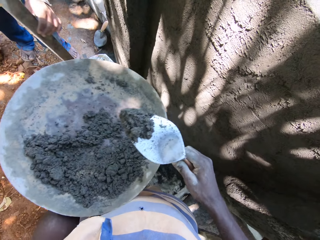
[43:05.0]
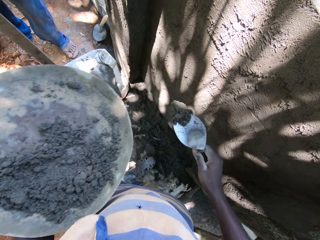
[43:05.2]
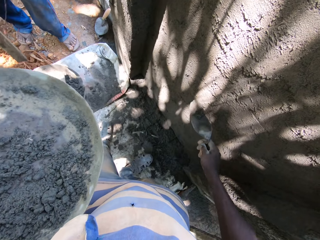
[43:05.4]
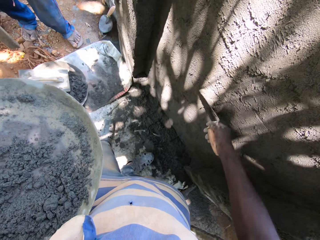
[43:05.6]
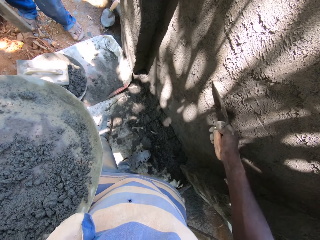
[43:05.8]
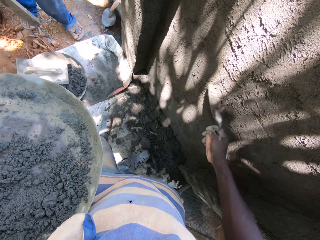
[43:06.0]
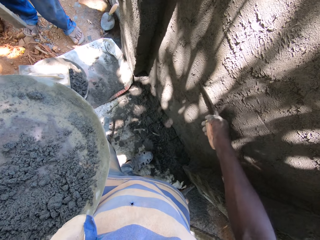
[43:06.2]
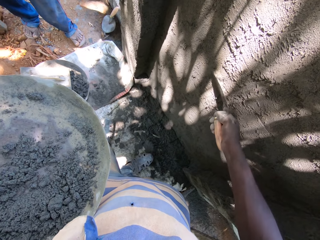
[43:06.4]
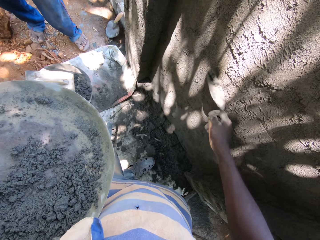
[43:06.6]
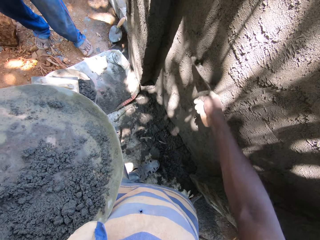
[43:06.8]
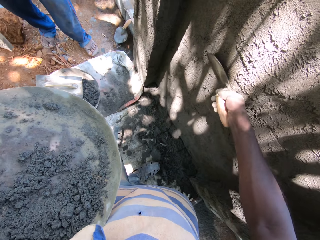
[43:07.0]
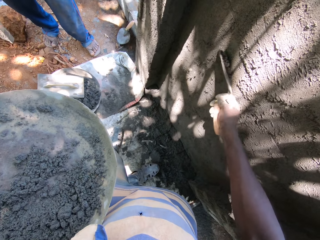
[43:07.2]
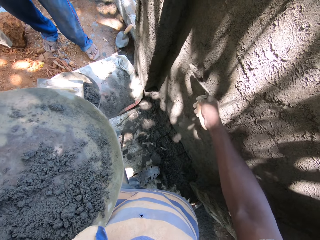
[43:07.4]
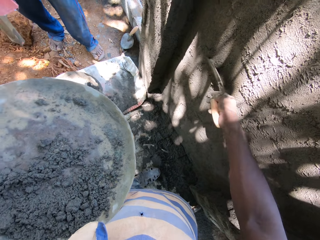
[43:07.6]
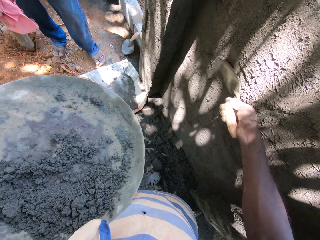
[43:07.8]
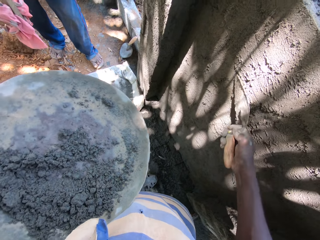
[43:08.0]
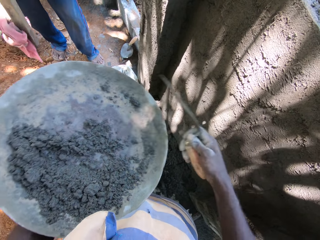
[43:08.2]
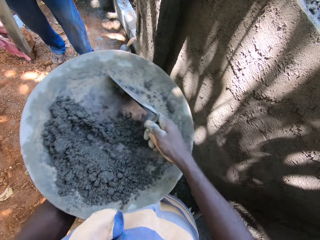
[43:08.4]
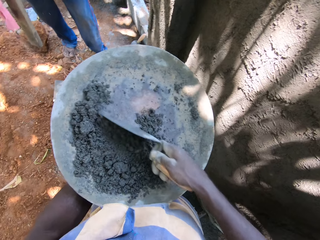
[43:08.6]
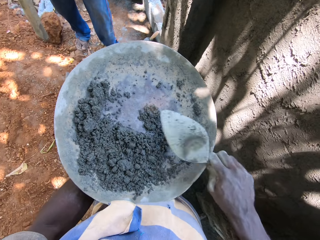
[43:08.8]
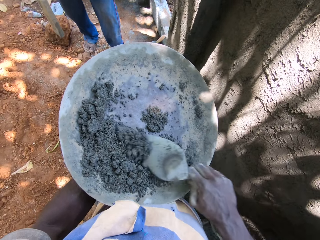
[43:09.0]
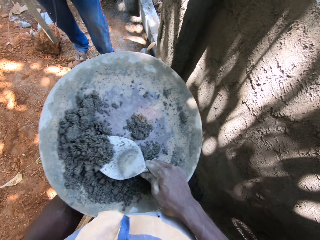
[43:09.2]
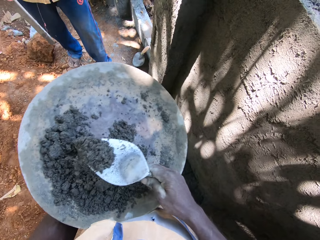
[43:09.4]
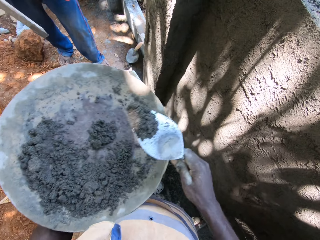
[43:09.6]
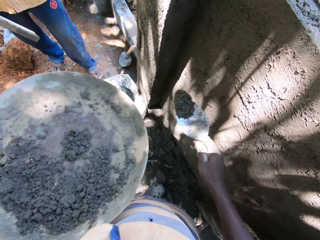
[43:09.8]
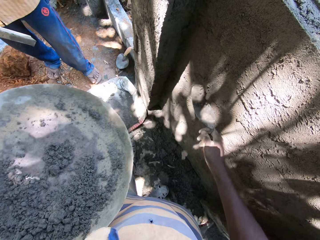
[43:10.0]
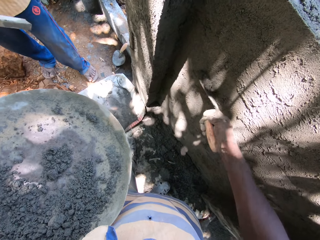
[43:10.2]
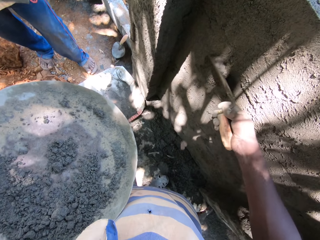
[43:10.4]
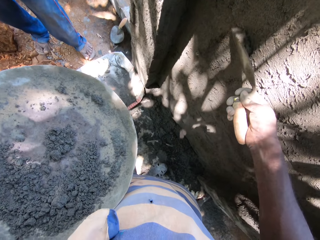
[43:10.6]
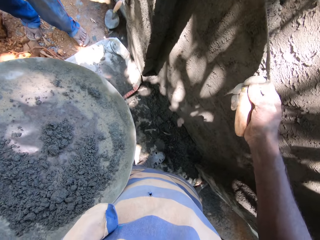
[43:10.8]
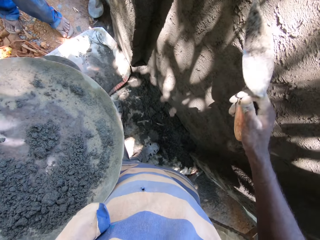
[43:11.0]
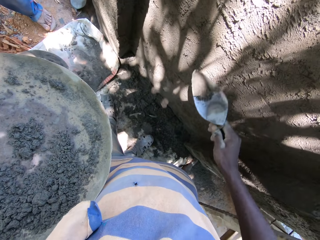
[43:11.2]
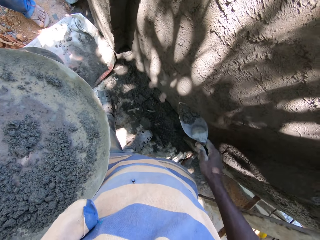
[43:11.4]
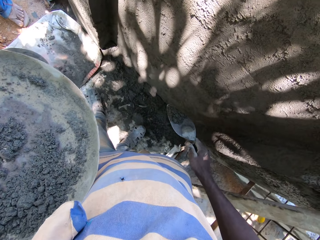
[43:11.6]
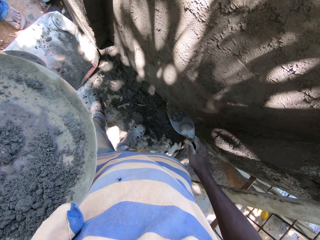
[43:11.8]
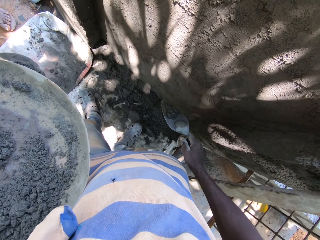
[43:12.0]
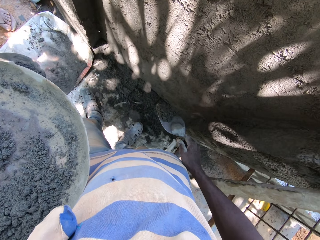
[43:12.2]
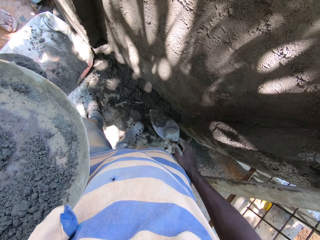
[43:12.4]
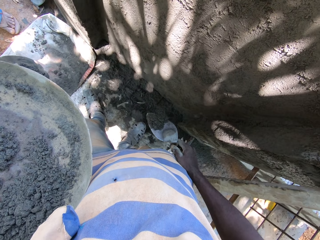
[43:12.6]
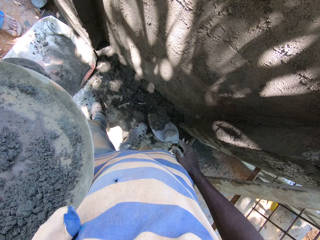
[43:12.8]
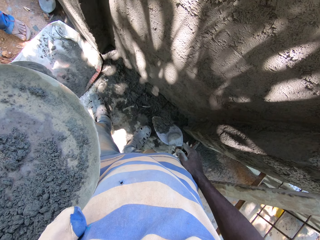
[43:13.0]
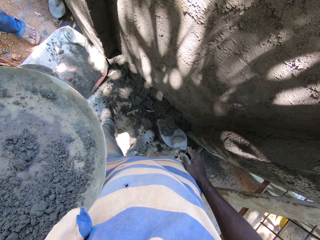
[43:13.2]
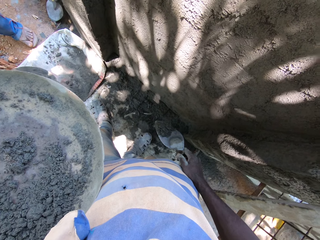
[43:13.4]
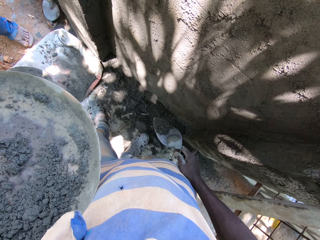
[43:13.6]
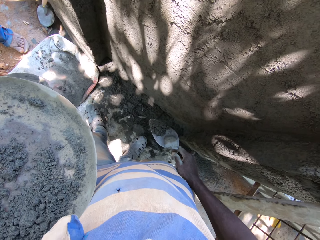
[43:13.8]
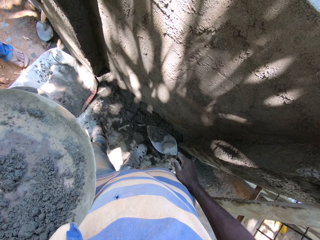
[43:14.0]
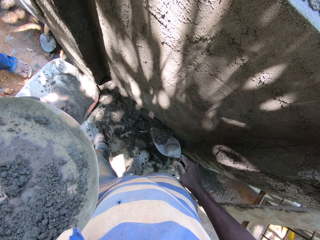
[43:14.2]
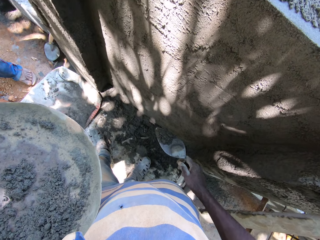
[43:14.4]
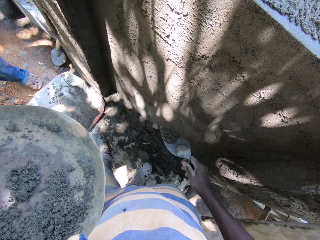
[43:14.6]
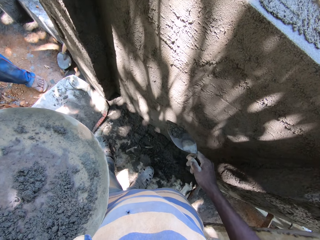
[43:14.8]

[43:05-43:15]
The camera wearer picks mortar paste in the pan with the hand trowel in his right hand. A man picks the plank on the ground with his left hand. The camera wearer adjusts the plastered wall with the hand trowel in his right hand. The man wipes the plank with a cloth in his right hand. The camera wearer picks mortar paste in the pan with the hand trowel in his right hand. He adjusts the plastered wall with the hand trowel in his right hand. He pauses. He converses with the man.

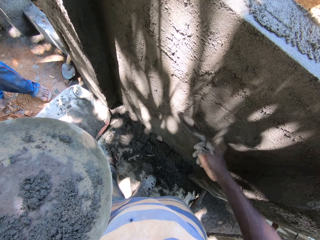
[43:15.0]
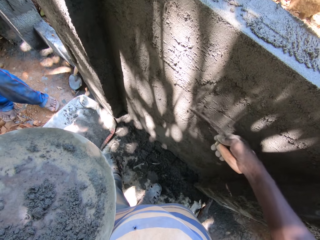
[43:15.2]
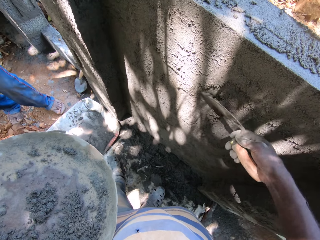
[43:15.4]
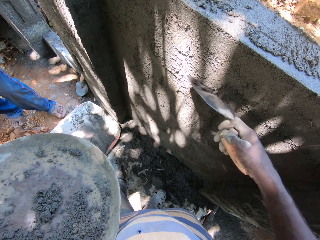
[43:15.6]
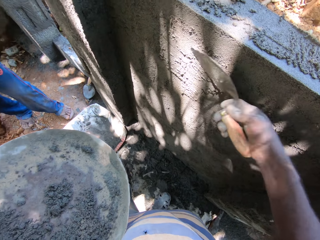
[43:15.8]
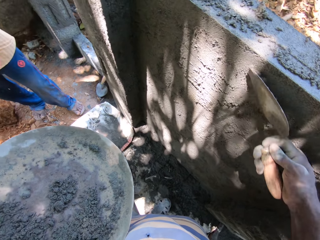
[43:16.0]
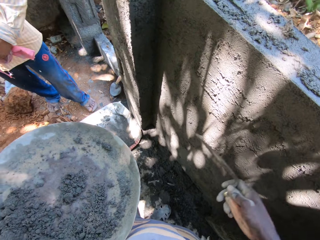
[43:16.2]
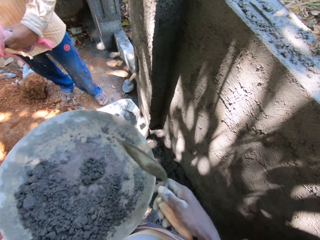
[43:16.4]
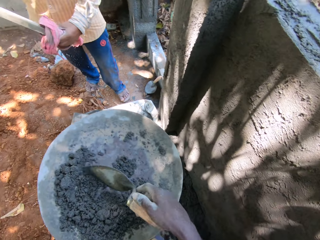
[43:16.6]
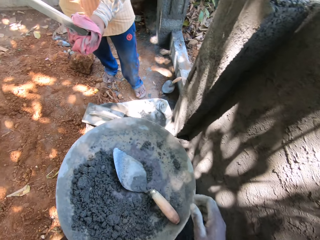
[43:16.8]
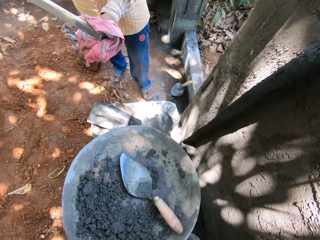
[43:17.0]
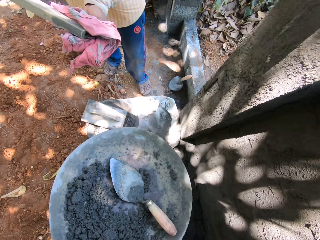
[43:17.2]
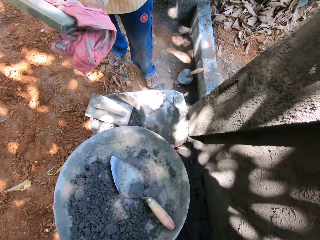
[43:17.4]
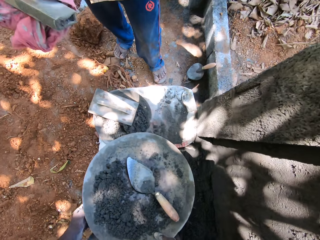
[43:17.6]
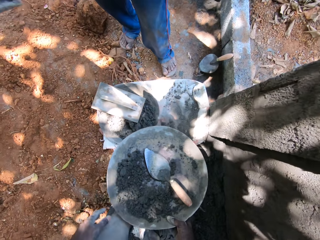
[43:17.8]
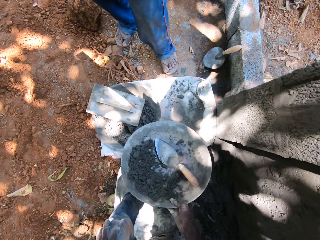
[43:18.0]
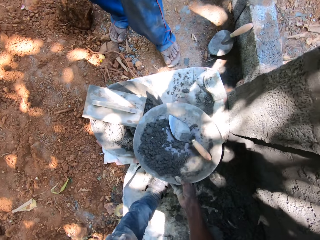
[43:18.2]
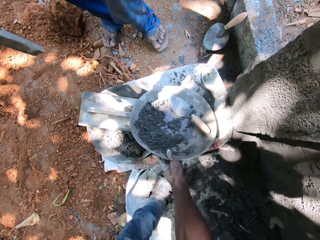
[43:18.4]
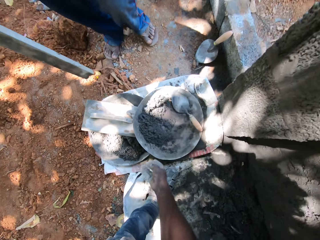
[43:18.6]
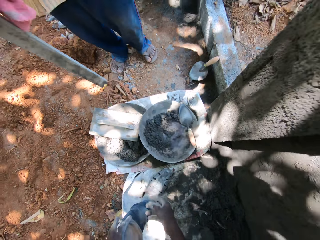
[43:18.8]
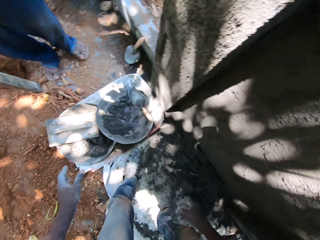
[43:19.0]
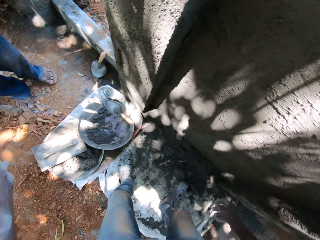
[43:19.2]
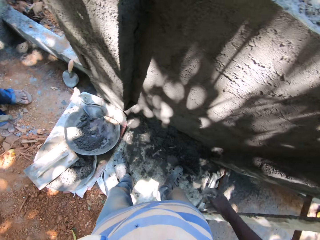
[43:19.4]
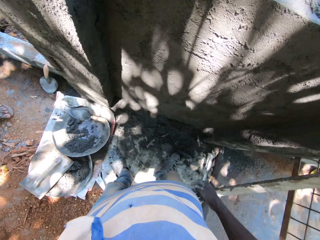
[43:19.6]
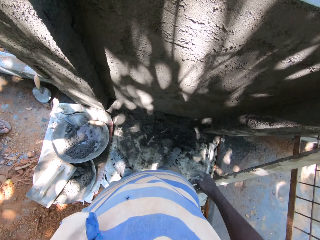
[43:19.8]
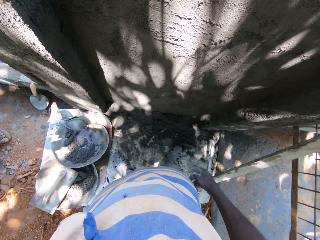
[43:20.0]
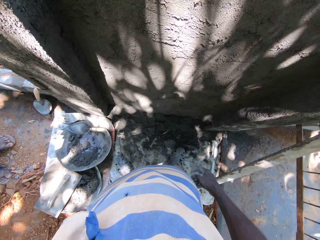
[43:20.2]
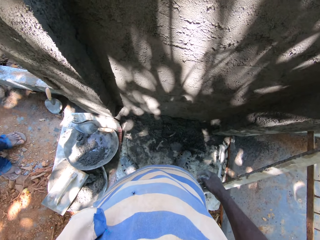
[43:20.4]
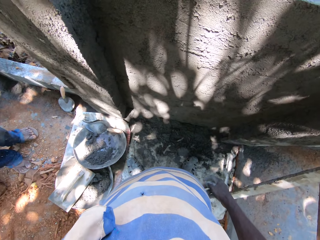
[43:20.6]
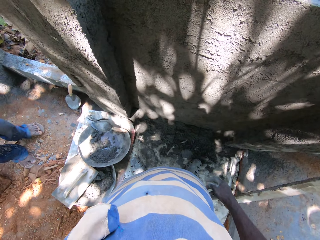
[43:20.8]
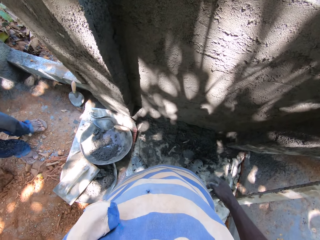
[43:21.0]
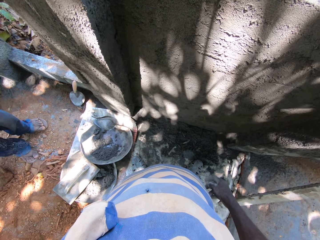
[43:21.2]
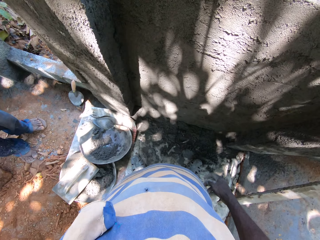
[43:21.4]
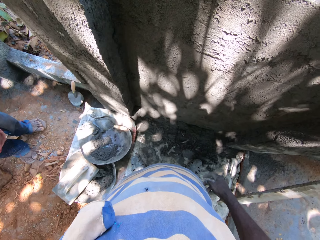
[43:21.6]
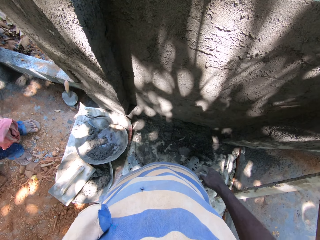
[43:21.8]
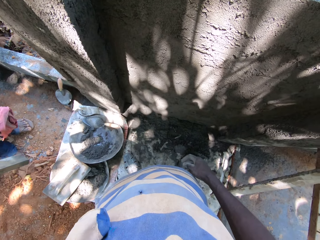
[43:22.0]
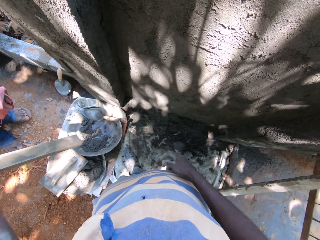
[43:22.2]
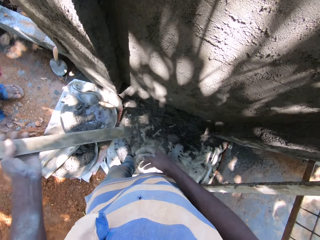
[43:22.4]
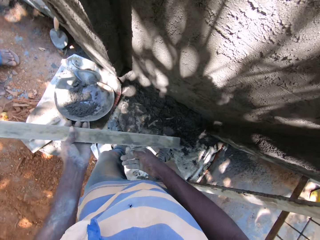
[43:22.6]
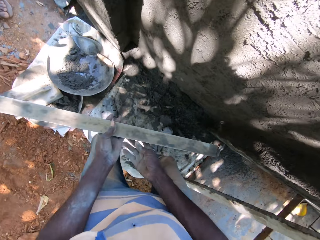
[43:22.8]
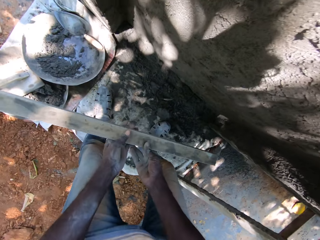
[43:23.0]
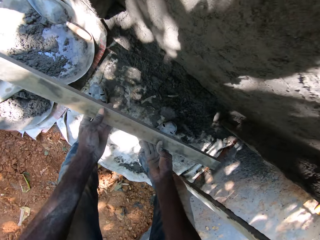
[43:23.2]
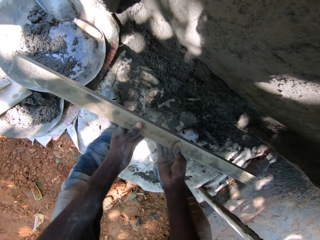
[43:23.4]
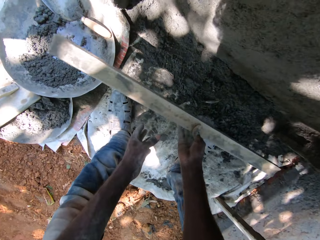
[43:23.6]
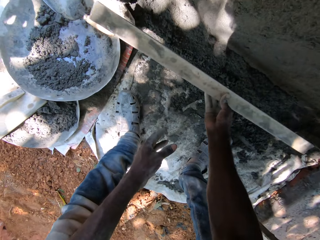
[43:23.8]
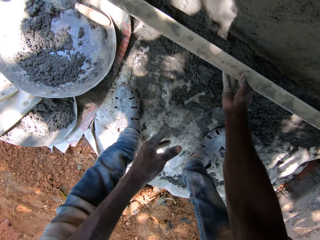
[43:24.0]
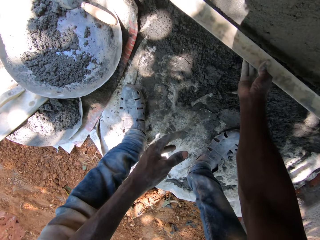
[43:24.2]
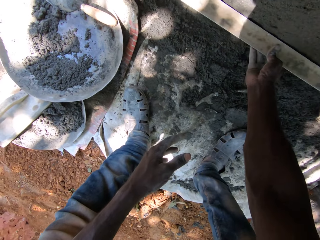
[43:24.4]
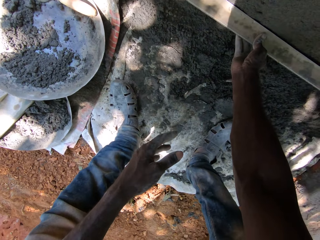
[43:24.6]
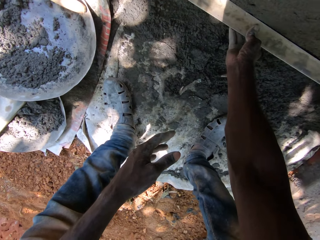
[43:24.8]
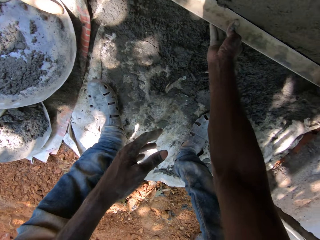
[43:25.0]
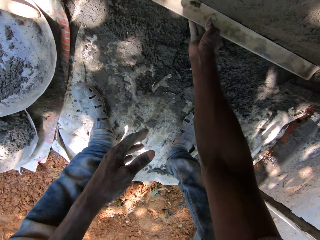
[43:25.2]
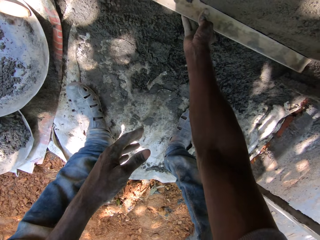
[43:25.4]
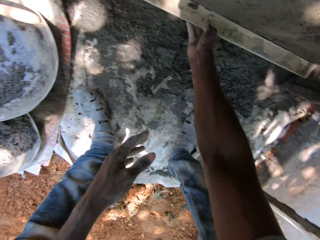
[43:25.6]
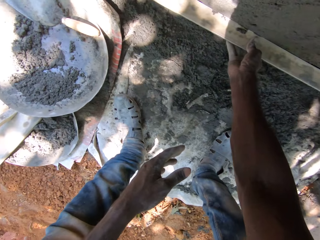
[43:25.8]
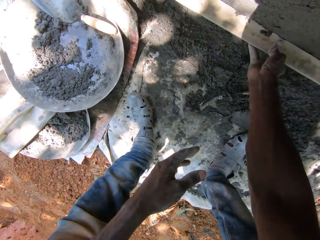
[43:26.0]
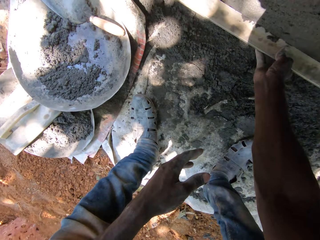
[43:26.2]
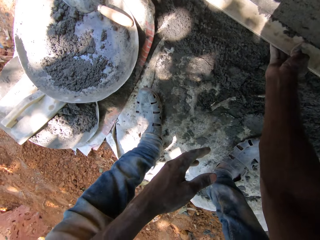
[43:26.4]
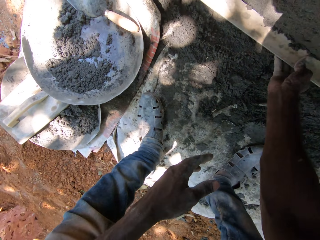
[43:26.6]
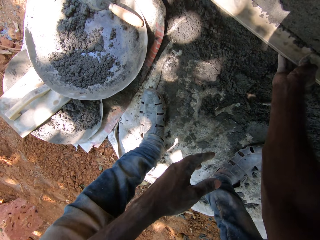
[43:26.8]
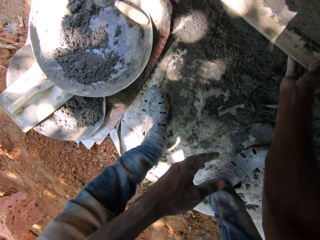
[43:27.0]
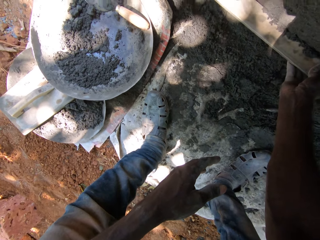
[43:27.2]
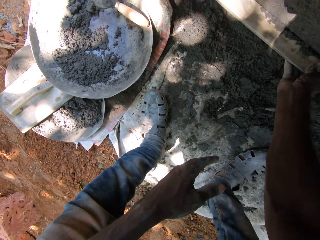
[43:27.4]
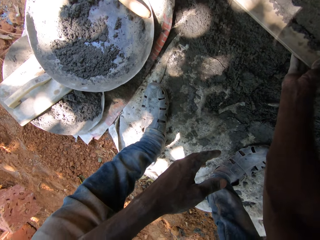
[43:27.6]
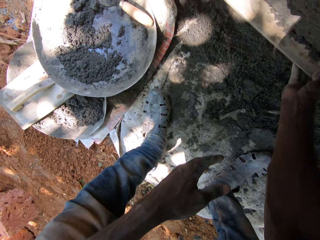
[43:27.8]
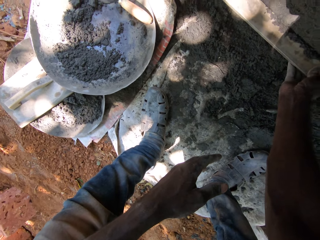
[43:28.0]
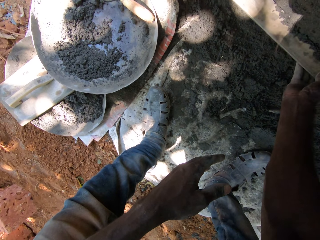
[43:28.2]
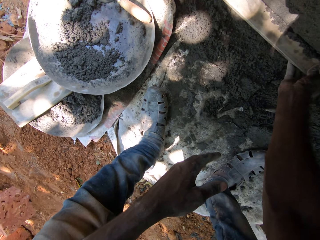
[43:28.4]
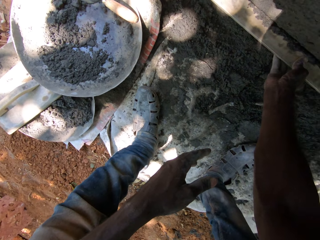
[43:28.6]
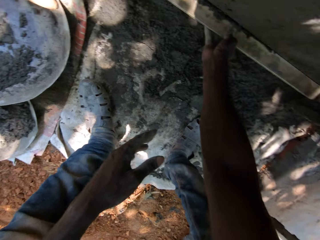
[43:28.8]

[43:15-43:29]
The camera wearer adjusts the plastered wall with the hand trowel in his right hand. He puts the concrete on the wall. He drops the hand trowel on the pan with his right hand. He drops the pan on the ground with his right hand. He converses with a man. The man passes a plank to the camera wearer with his right hand. The camera wearer receives the metal from the man. He passes the plank from his left hand to his right hand. He adjusts the plastered wall with the plank with his right hand. He smoothens the concrete on the wall with the metal.
